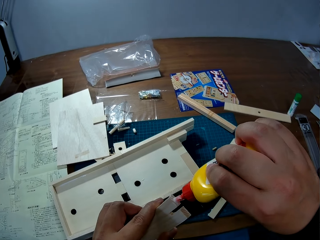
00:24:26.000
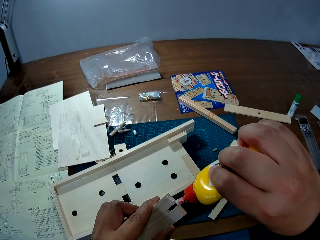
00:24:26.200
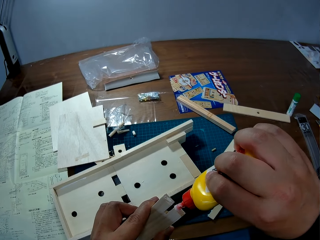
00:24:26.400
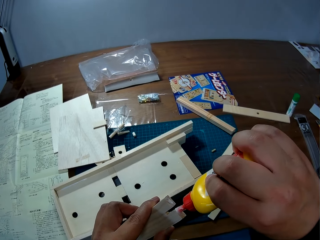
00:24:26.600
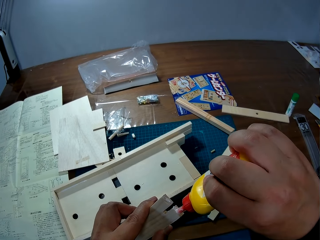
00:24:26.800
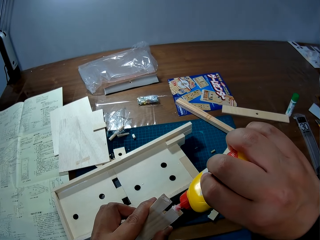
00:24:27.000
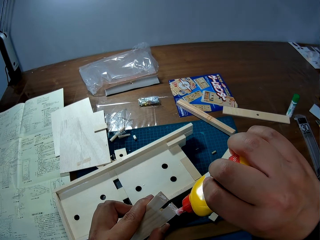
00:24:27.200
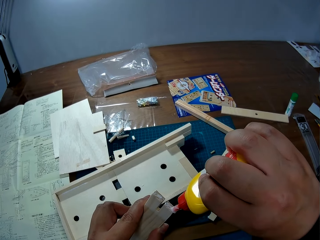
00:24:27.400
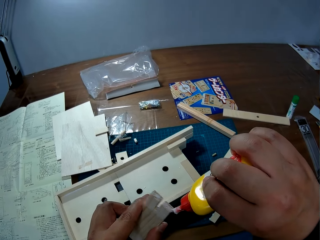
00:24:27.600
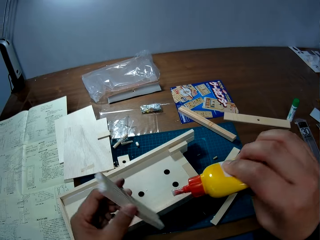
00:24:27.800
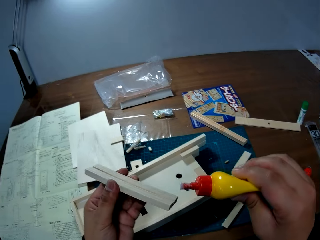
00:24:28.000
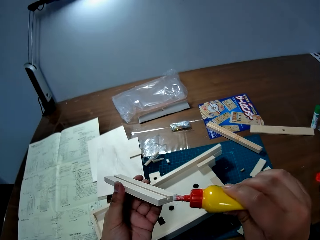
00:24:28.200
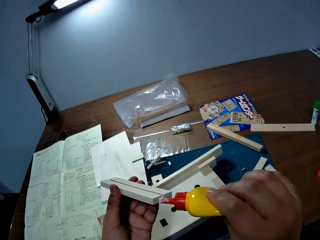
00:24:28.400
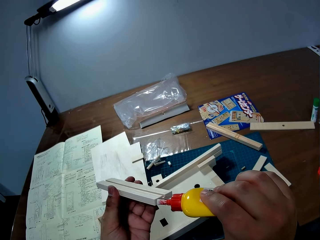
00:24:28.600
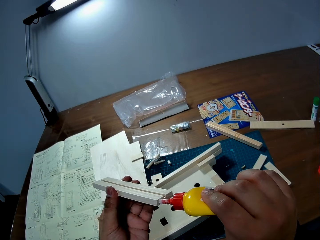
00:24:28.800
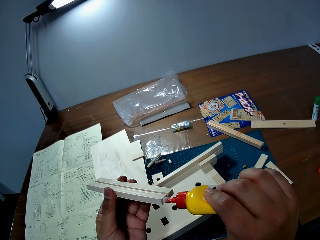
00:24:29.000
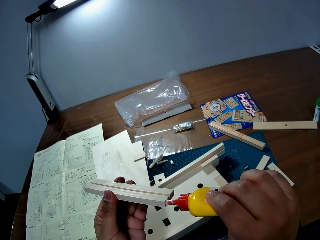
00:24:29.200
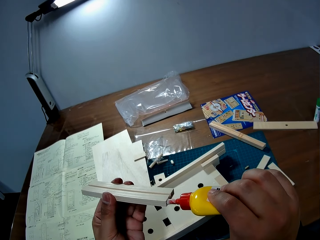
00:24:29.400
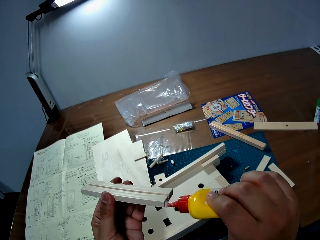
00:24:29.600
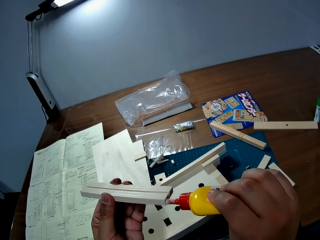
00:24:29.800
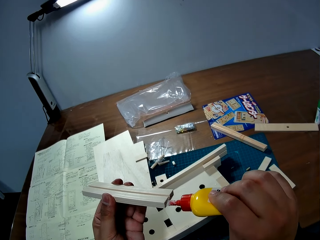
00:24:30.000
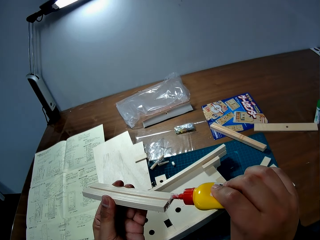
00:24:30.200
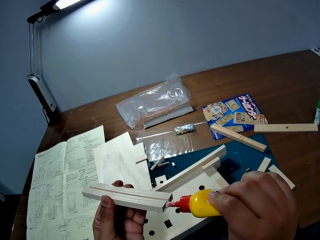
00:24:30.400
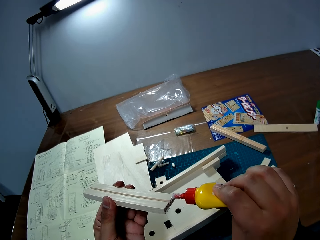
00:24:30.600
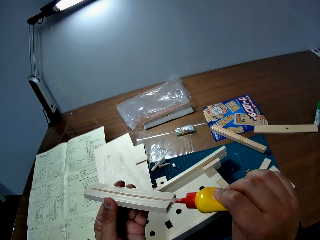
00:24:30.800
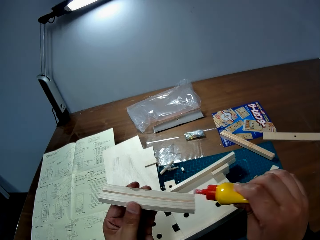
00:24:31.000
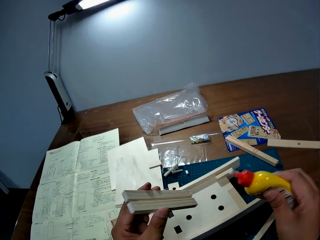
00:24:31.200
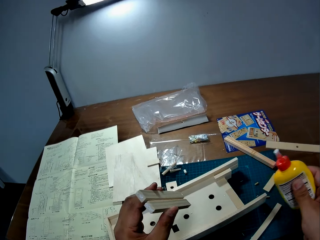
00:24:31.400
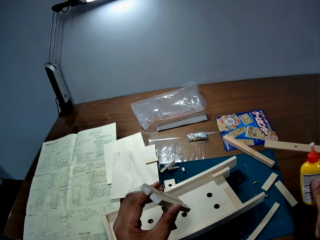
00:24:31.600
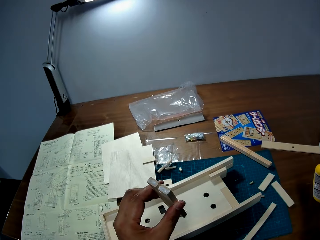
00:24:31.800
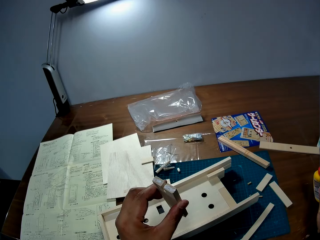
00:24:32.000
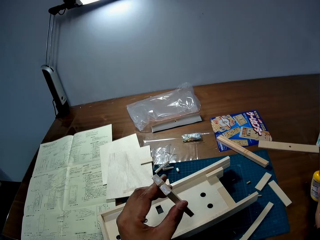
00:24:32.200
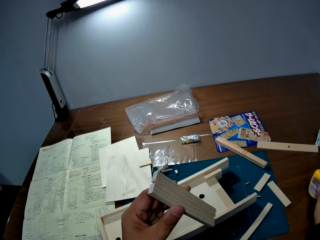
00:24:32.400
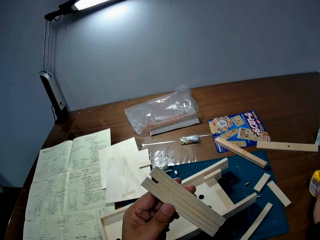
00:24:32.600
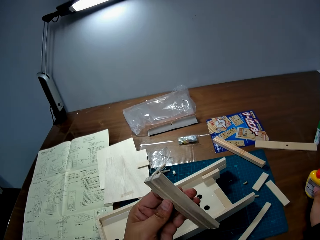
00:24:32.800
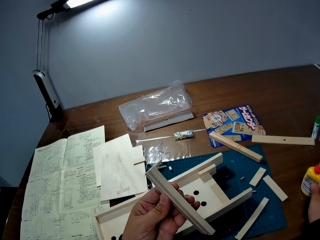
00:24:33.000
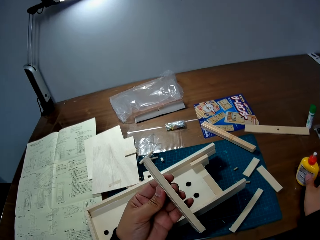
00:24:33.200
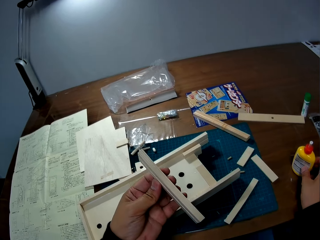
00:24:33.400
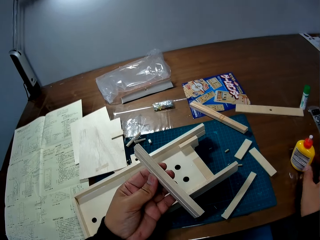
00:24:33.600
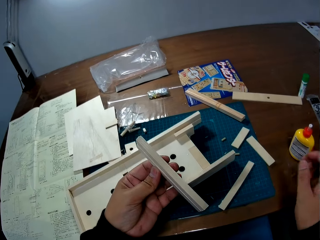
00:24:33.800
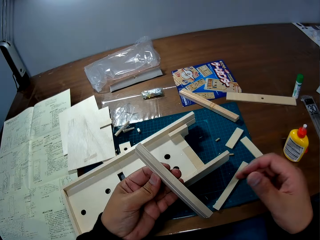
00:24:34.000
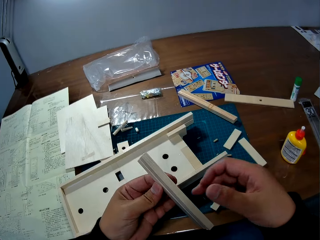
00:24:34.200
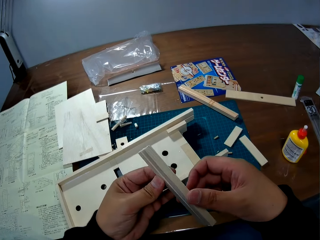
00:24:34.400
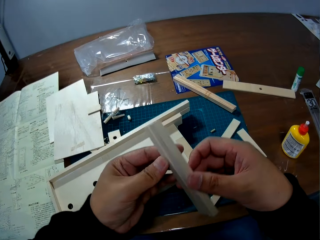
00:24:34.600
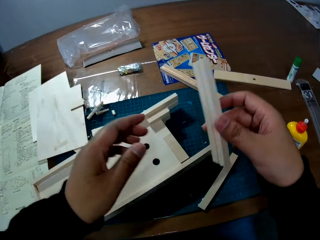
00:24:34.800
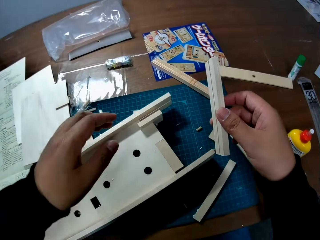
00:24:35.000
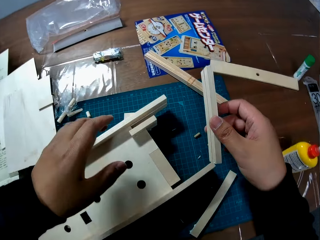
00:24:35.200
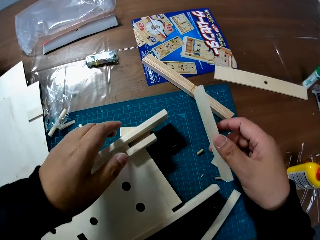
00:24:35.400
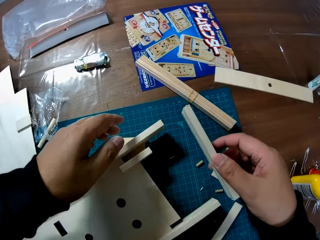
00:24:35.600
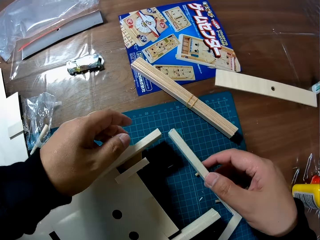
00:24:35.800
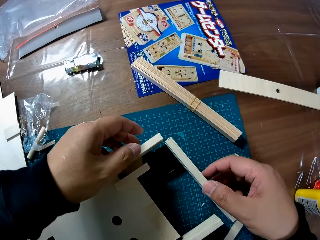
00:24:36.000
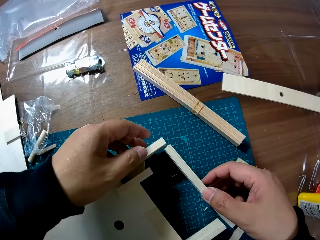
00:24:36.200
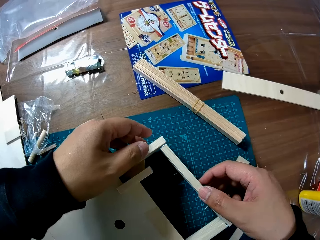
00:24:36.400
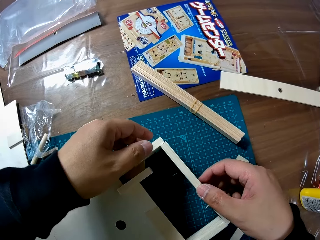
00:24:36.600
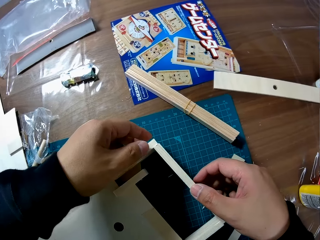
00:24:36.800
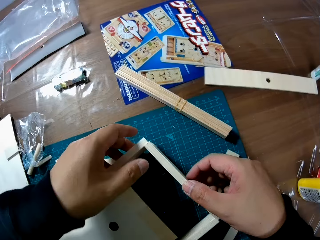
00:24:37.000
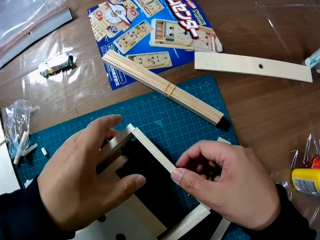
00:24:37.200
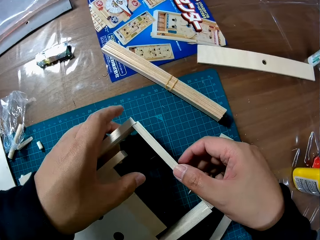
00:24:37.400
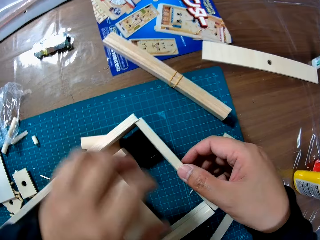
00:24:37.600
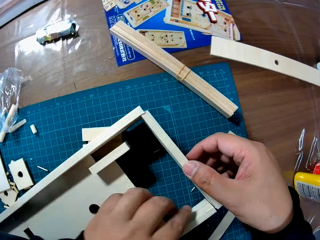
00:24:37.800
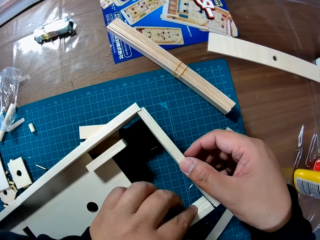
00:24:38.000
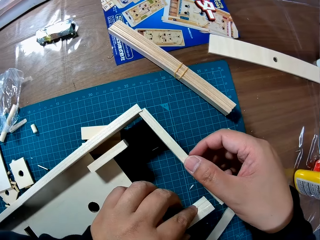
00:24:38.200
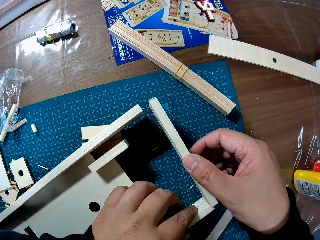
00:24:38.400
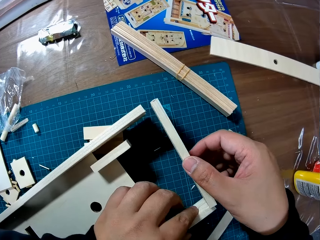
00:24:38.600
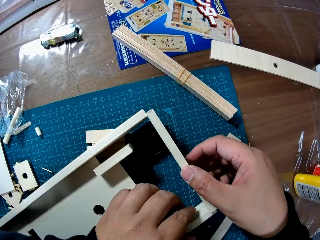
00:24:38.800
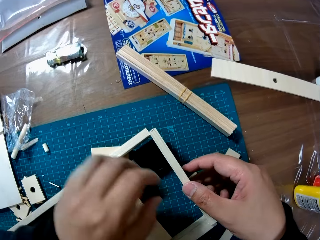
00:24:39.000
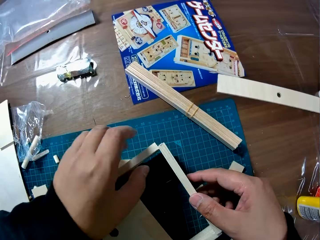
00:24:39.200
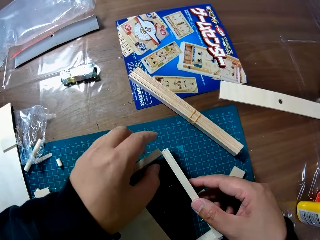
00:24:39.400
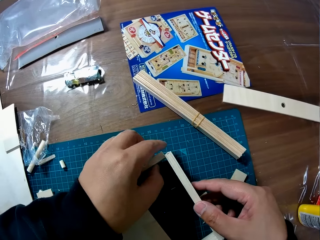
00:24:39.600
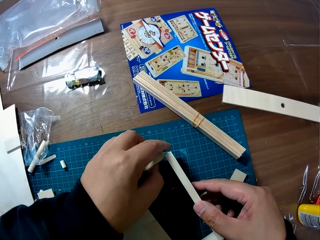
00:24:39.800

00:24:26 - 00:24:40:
The camera wearer drops the bottle of glue on the table. He passes the piece of wood from his left hand to his right hand. He attaches the piece of wood to the wooden mechanical model on the table.

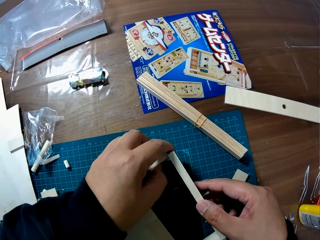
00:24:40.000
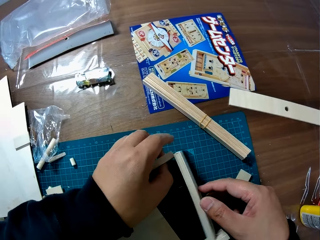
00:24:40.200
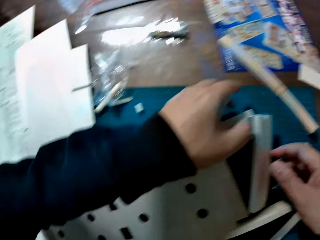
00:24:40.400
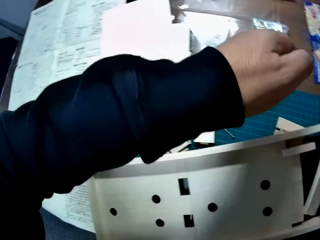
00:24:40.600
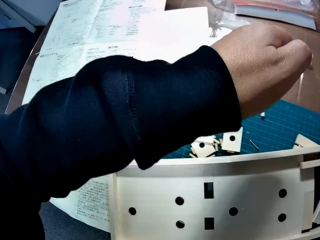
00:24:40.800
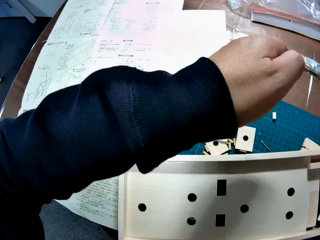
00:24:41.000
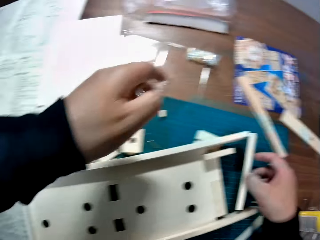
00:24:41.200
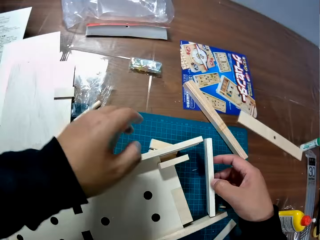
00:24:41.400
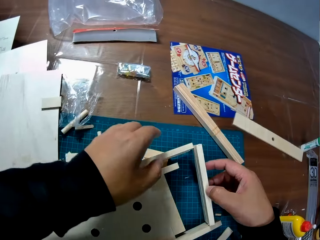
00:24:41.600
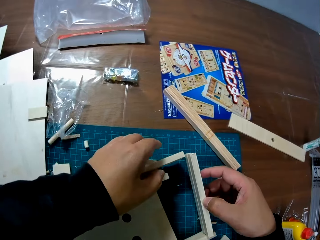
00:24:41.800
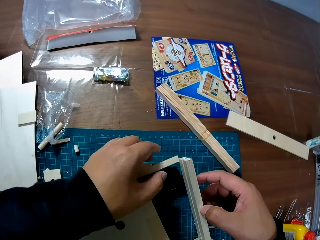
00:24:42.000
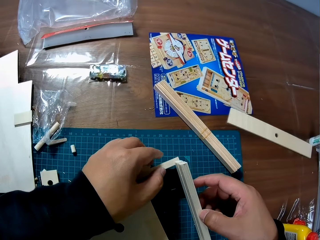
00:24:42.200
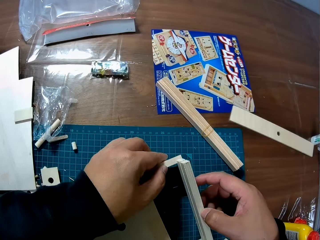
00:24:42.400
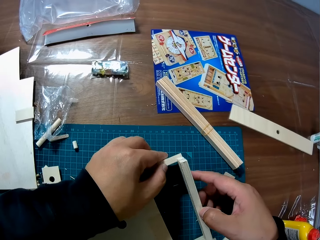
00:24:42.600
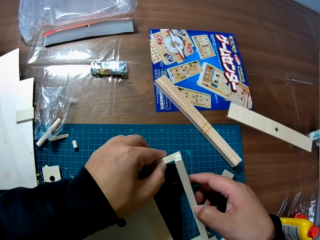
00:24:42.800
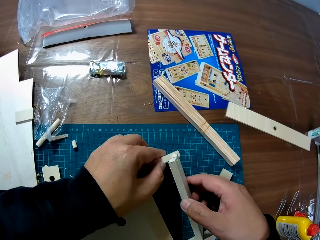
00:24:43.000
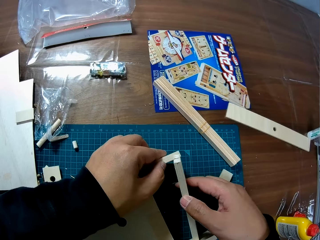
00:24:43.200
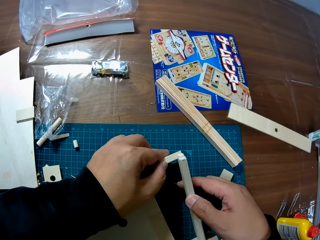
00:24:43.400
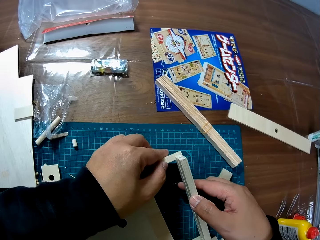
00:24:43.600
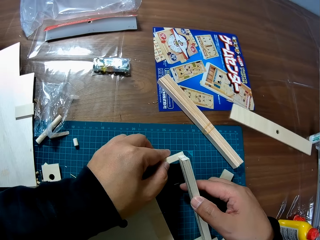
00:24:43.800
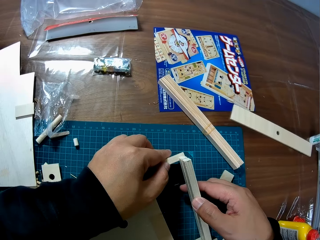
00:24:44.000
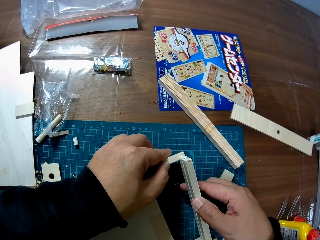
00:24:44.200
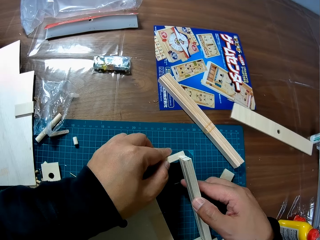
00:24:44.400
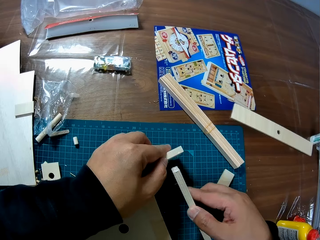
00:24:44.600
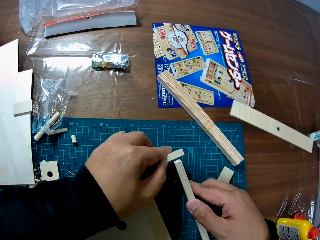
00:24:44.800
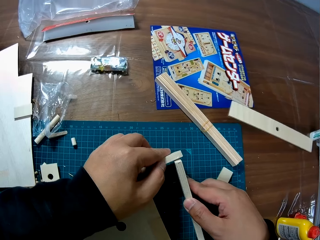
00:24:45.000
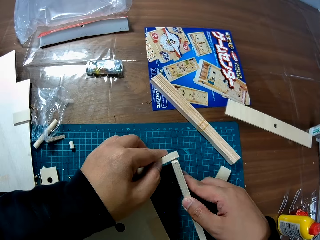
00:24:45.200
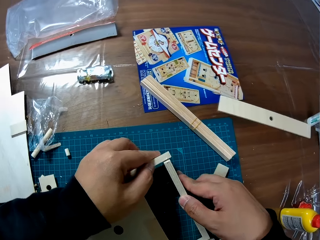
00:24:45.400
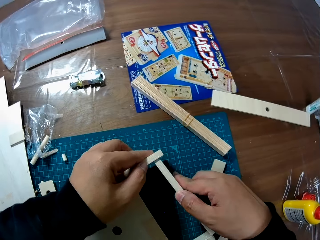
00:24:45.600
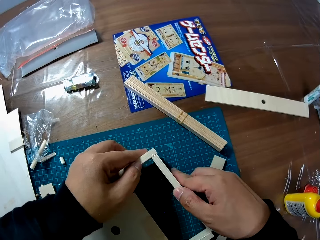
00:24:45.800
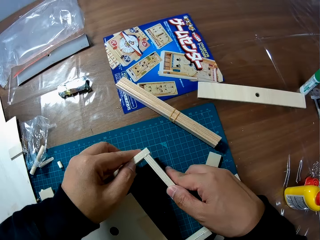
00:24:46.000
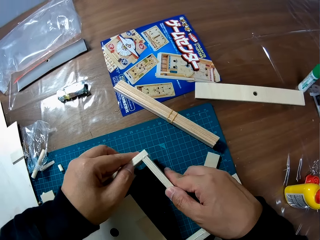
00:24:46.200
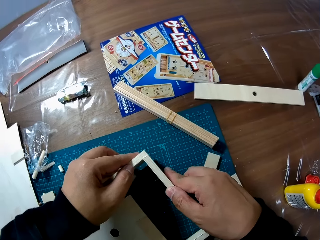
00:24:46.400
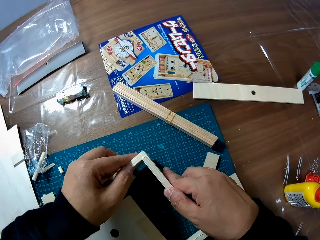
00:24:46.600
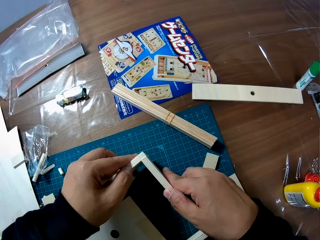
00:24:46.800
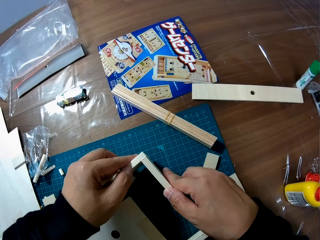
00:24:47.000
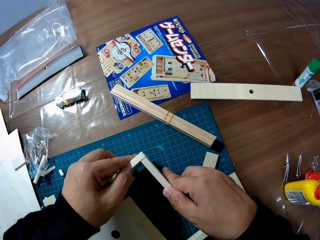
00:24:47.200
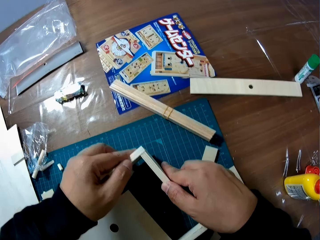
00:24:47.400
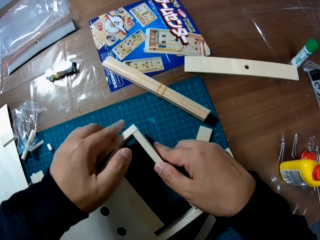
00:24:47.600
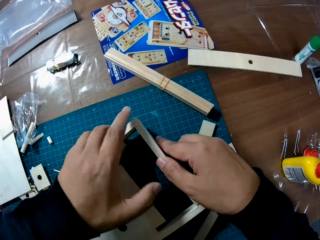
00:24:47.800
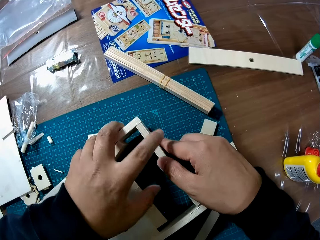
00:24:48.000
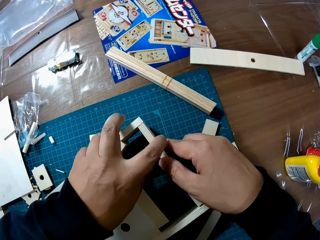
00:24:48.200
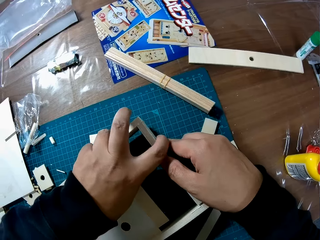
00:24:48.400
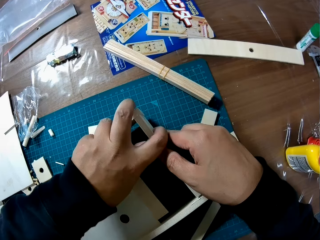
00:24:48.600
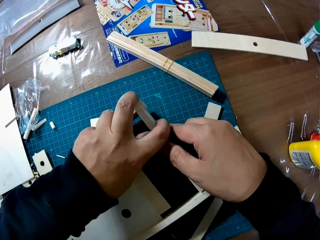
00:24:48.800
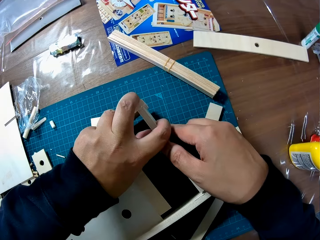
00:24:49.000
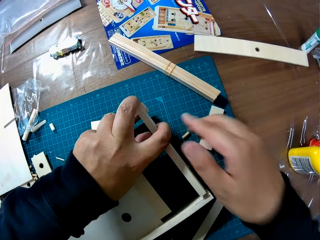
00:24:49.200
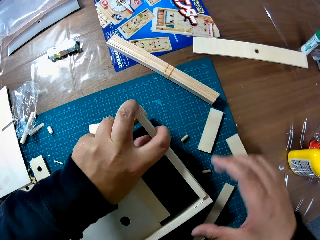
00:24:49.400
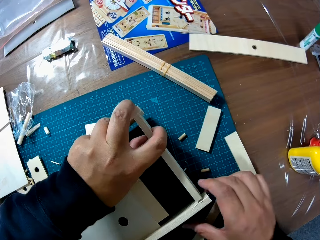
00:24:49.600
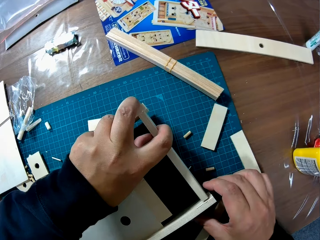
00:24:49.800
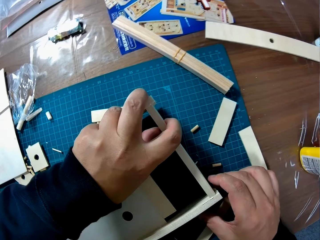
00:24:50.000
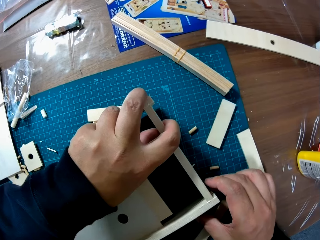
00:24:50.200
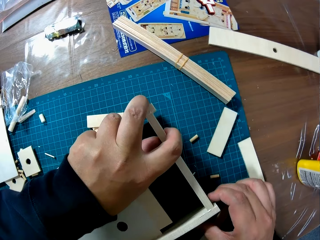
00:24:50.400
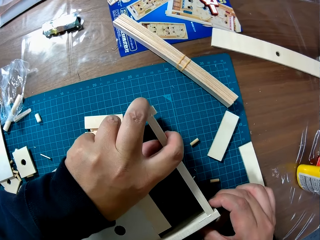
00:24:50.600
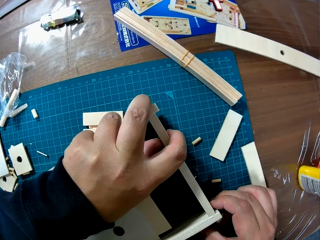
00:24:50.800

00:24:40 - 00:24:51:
The camera wearer raises his left hand up. He attaches the piece of wood to the wooden mechanical model on the table.
